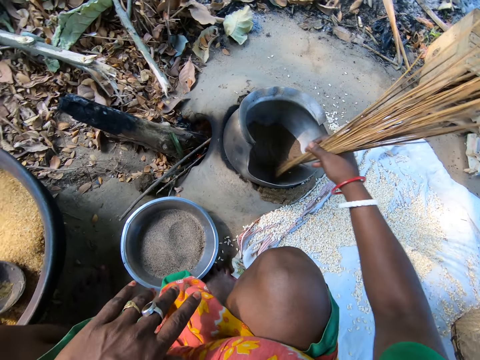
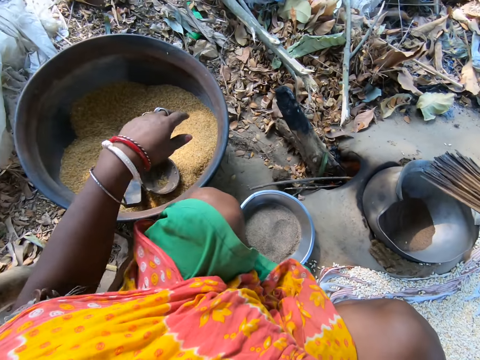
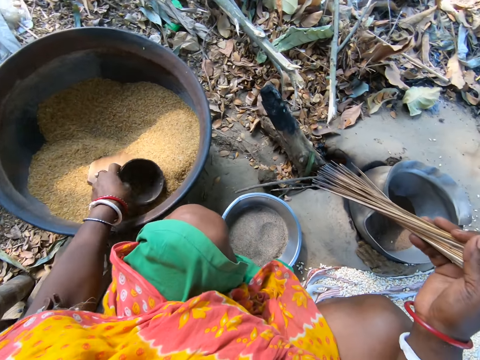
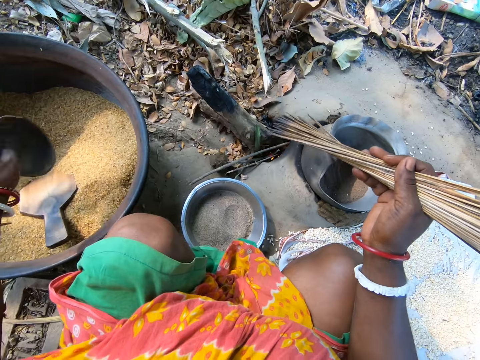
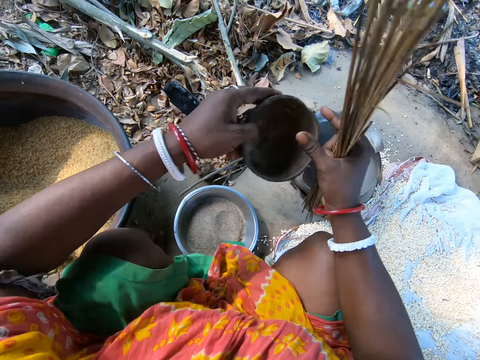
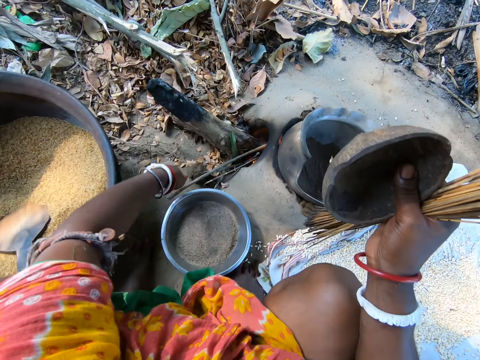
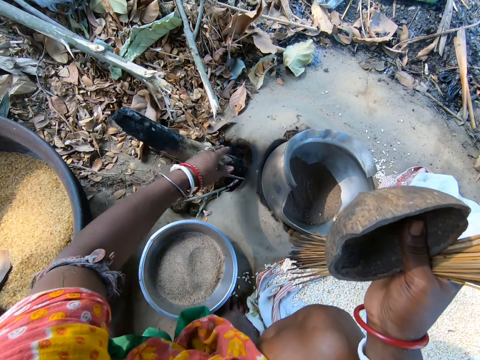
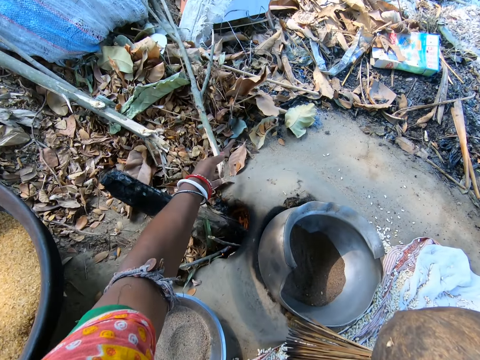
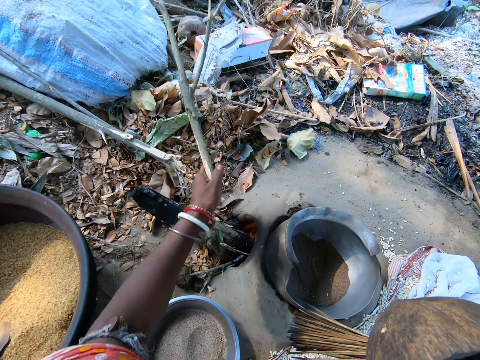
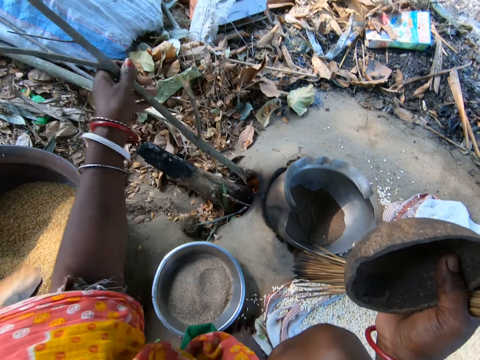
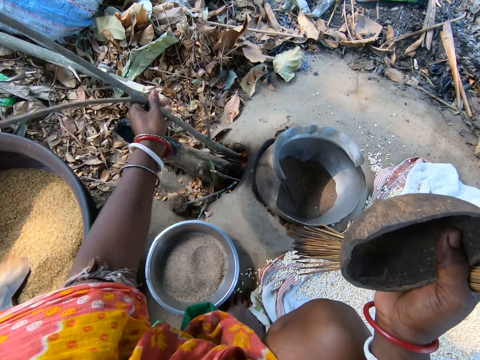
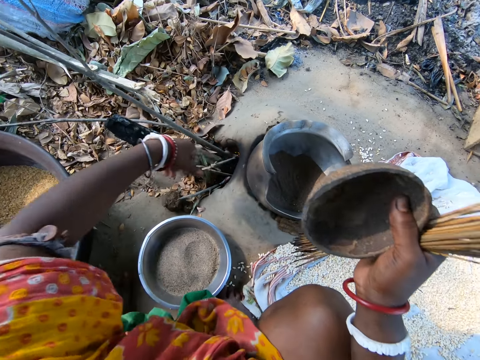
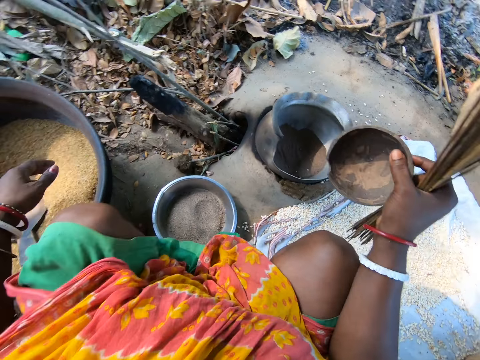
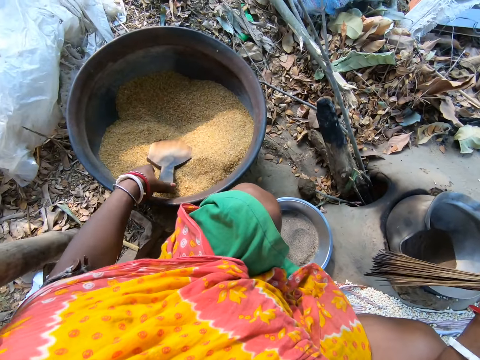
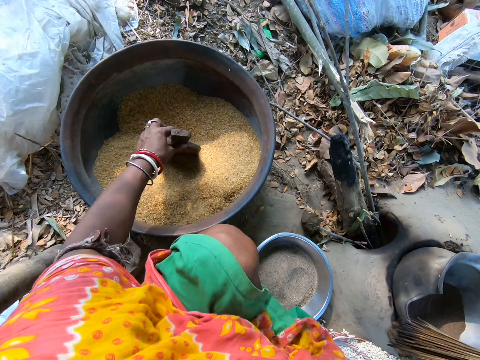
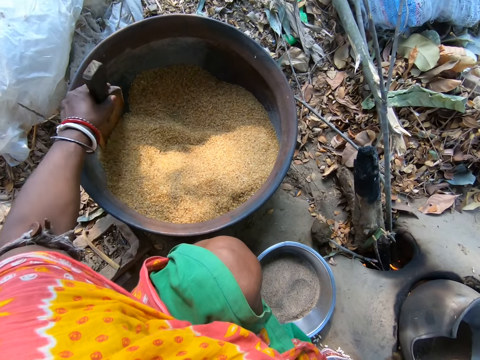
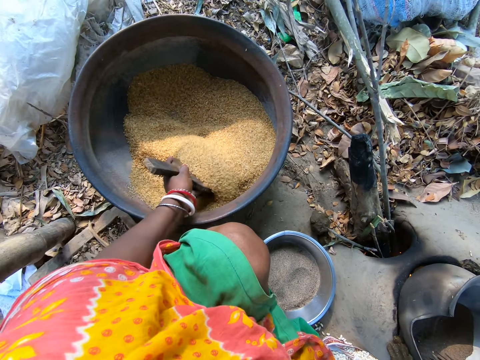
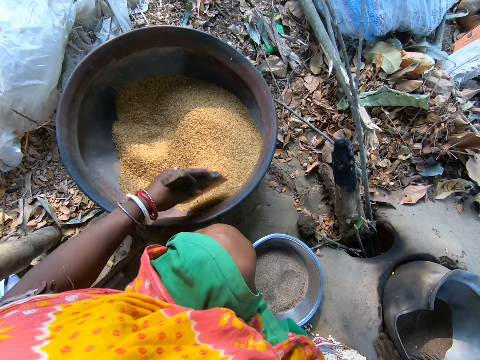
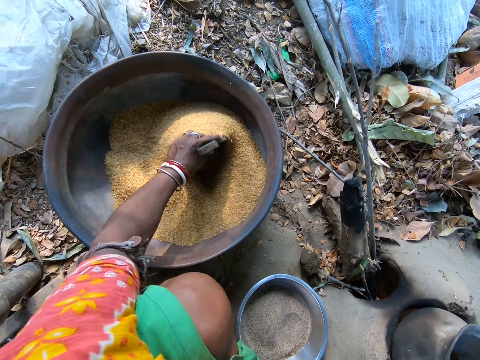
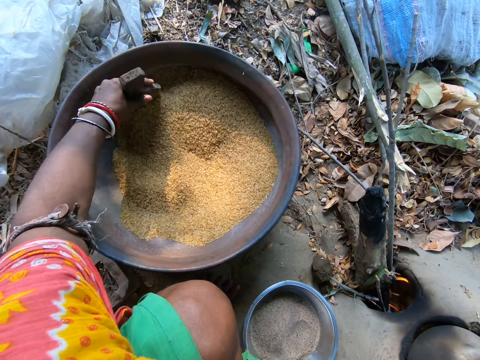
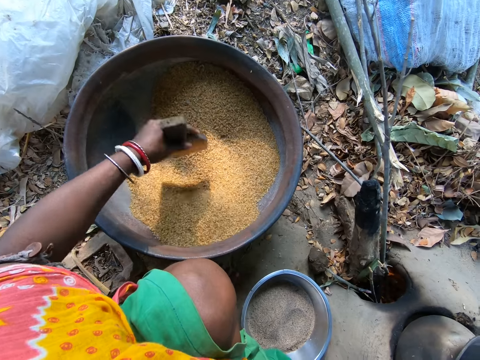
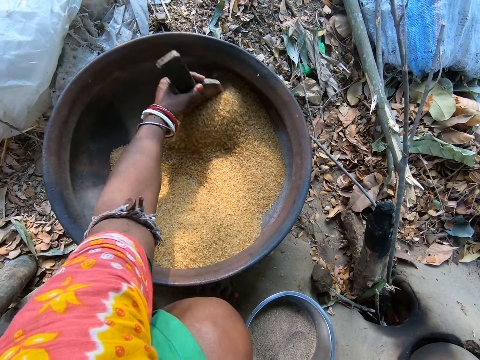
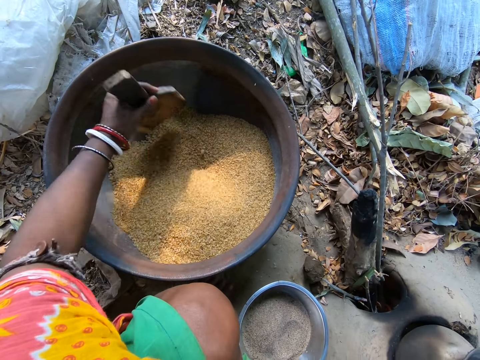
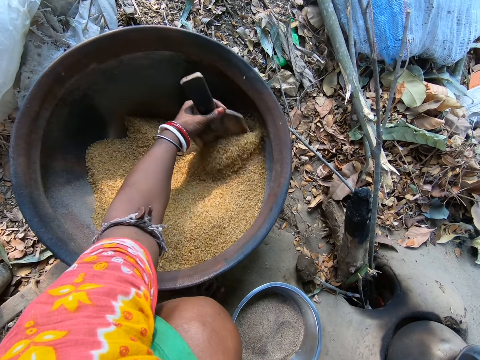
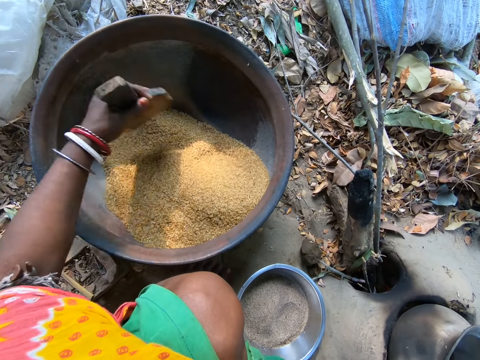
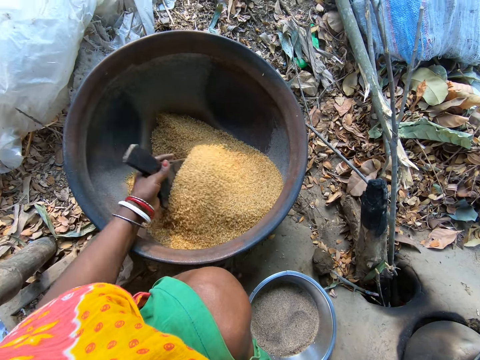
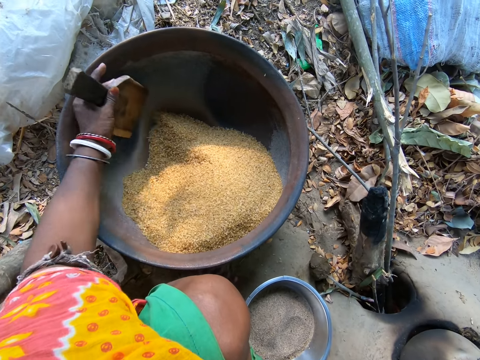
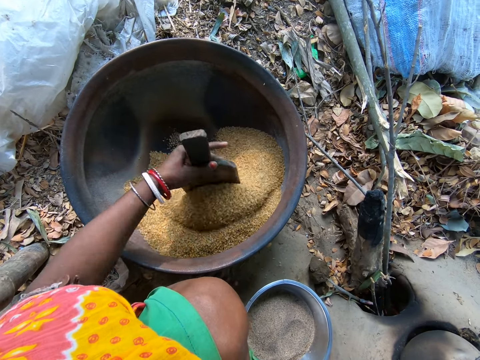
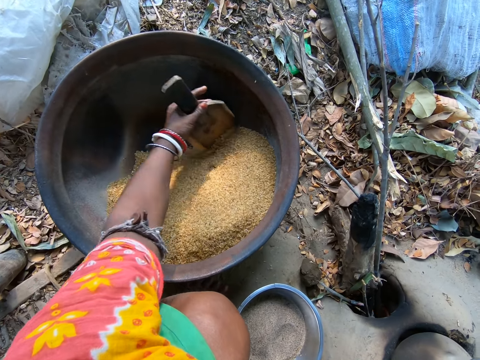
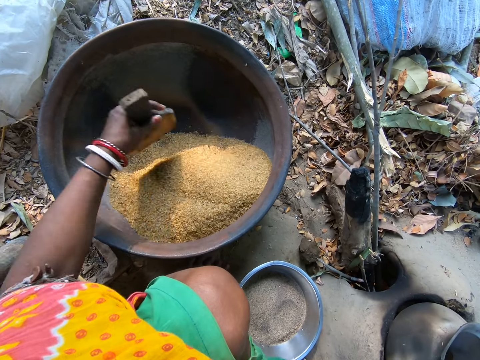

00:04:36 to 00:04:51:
The camera wearer picks up a wooden bowl with her left hand. She pushes the firewood into the traditional cooking fire. She picks up a firewood with her left hand. She puts the firewood into the firewood. She picks up a stirrer with her left hand. She stirs rice in the basin with the stirrer.

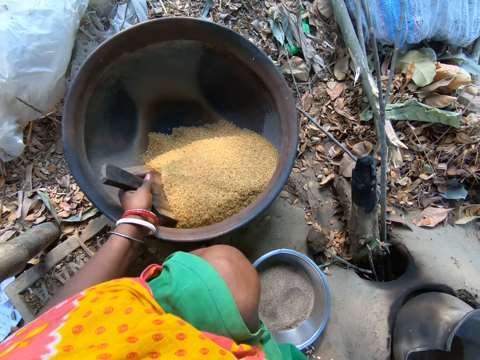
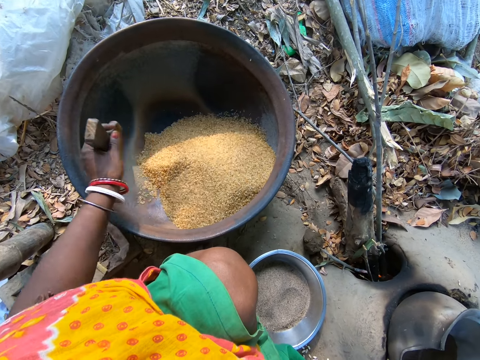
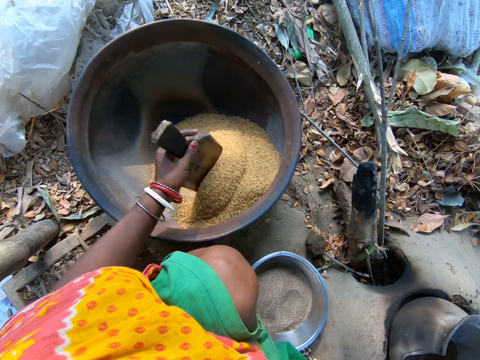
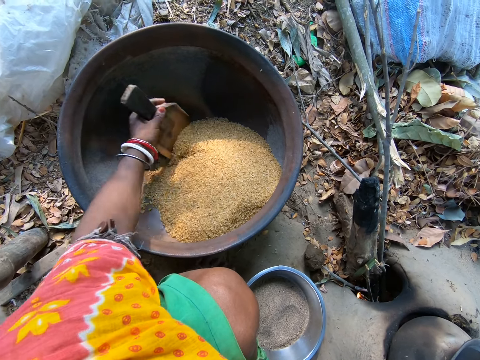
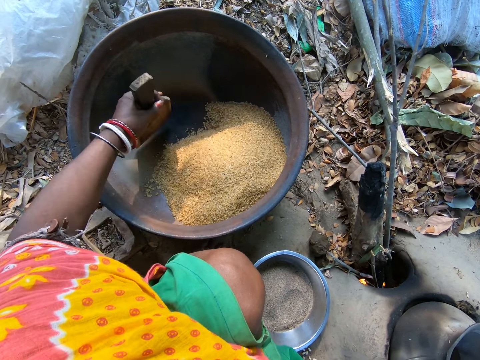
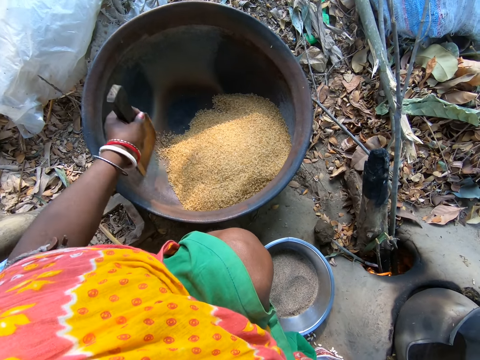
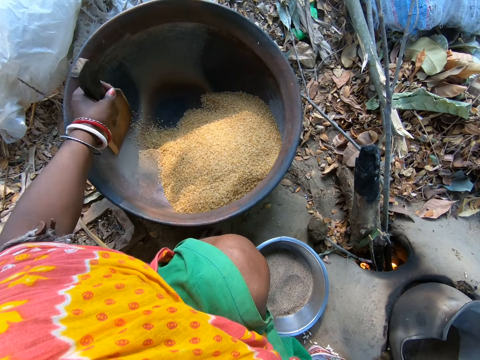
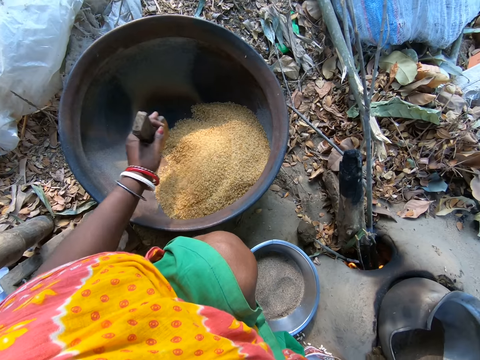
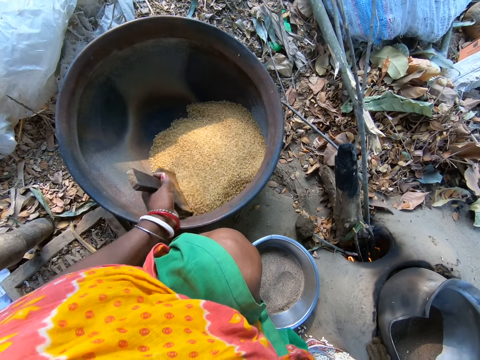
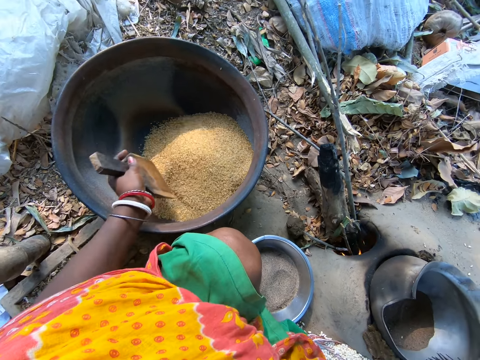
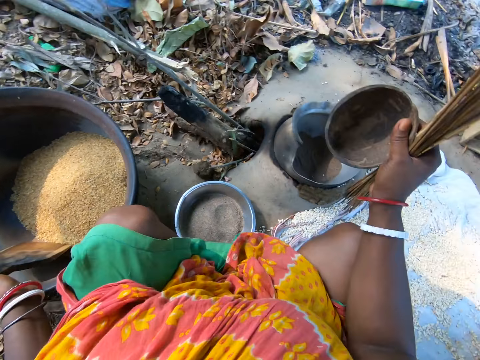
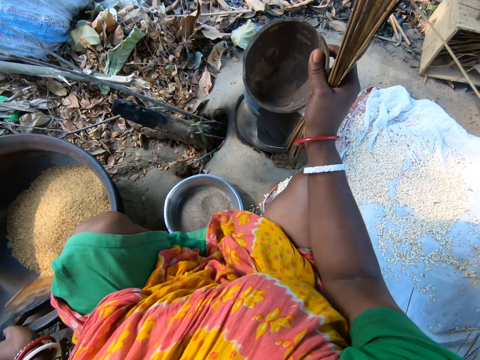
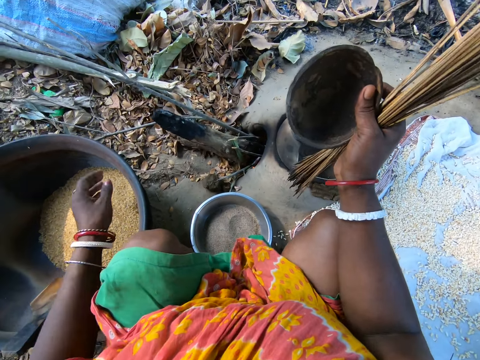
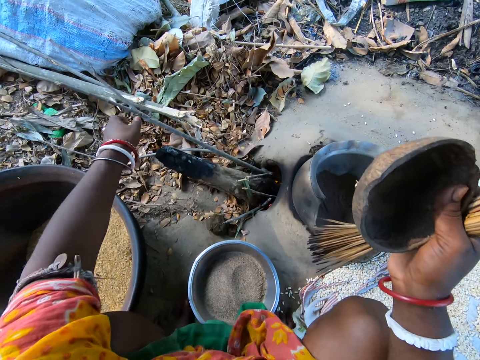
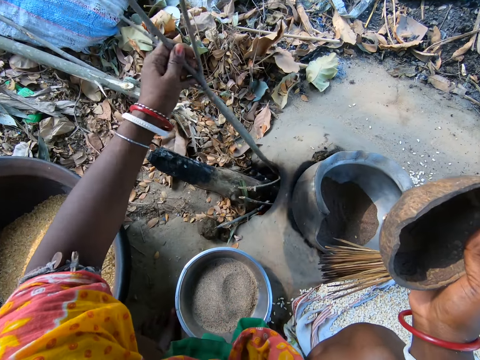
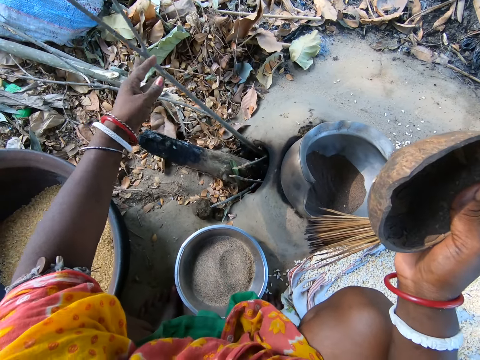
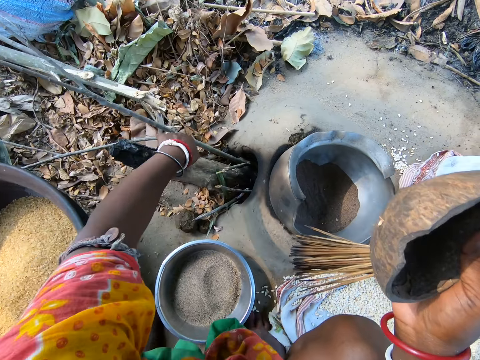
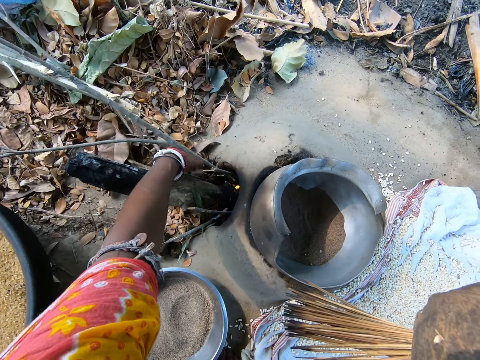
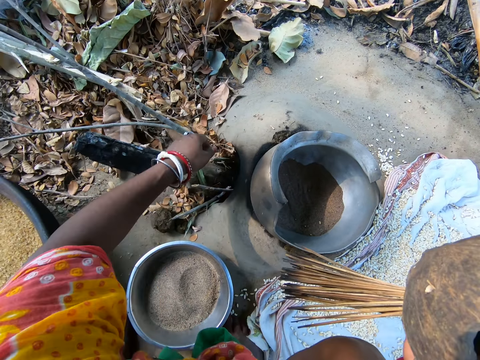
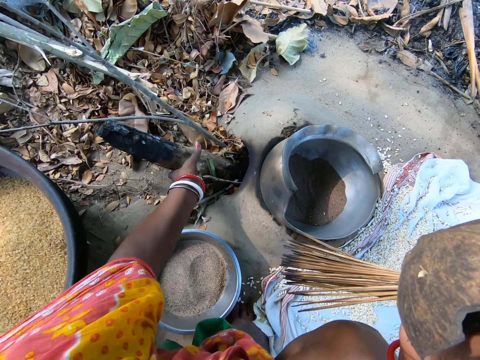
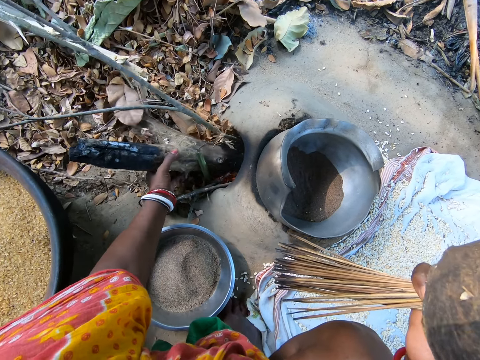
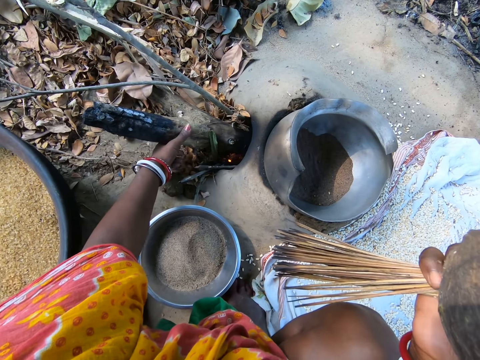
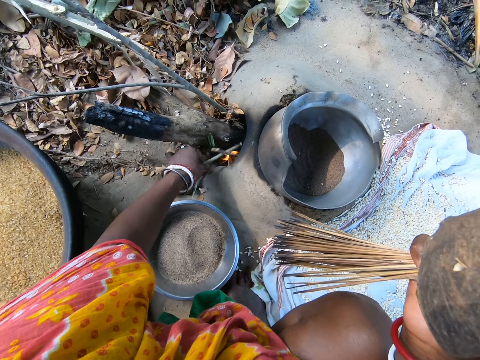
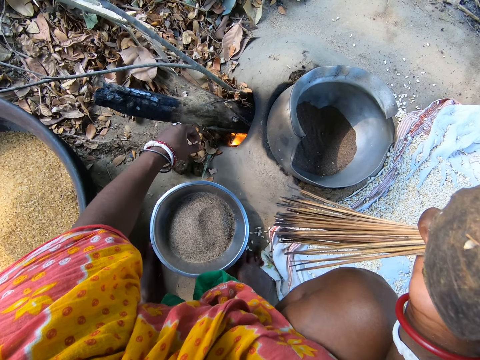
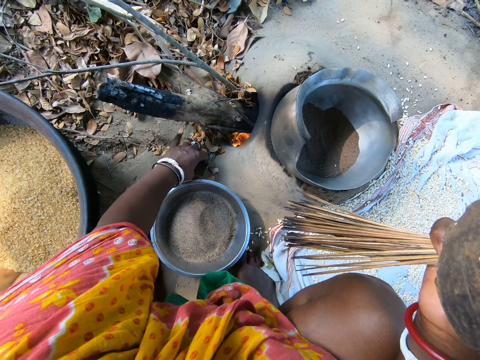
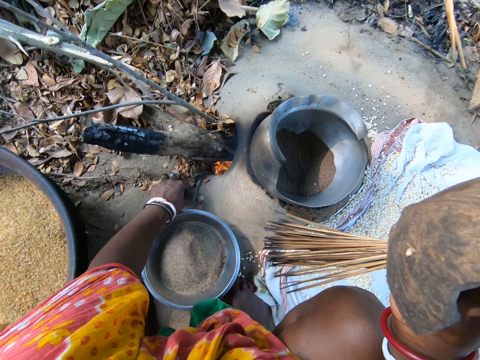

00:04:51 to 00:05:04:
The camera wearer looks at a pot of roasting ash. They adjust sticks in the fire. They push firewood inside the fire.
